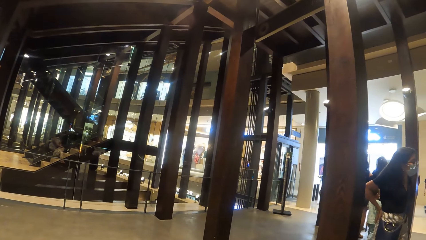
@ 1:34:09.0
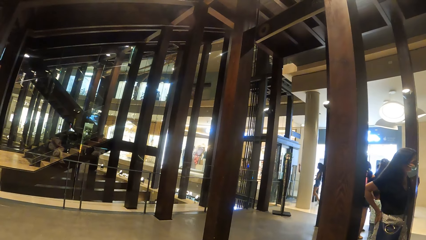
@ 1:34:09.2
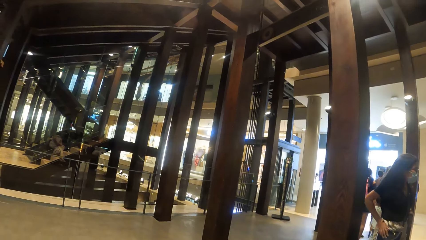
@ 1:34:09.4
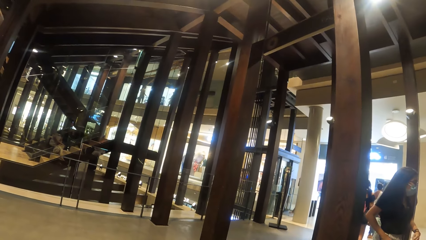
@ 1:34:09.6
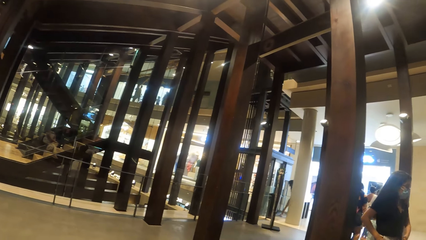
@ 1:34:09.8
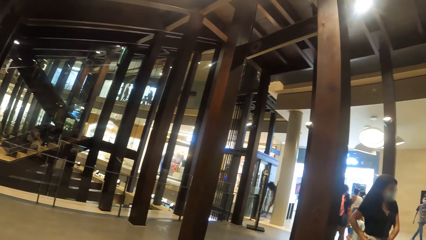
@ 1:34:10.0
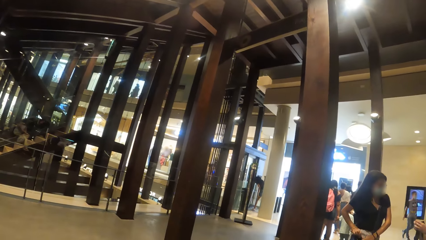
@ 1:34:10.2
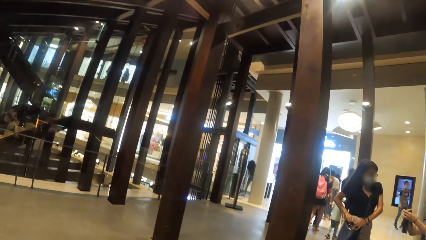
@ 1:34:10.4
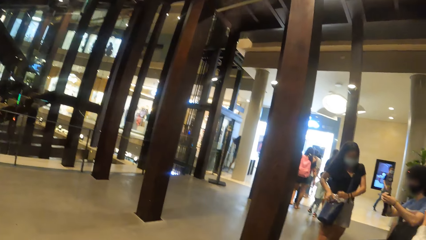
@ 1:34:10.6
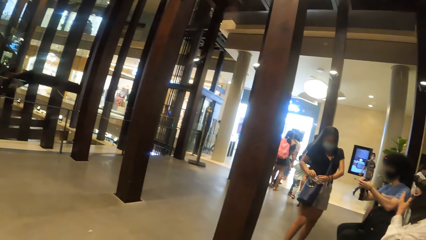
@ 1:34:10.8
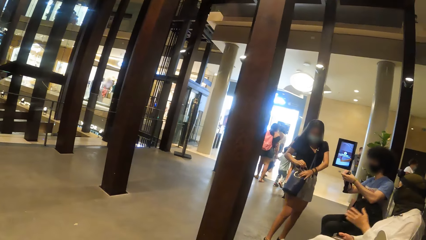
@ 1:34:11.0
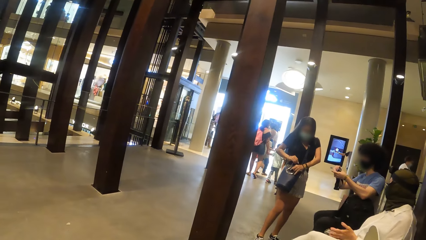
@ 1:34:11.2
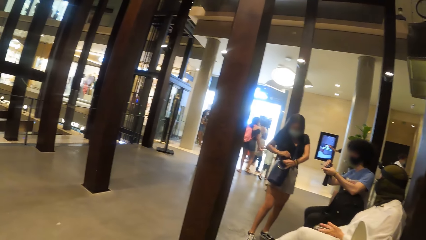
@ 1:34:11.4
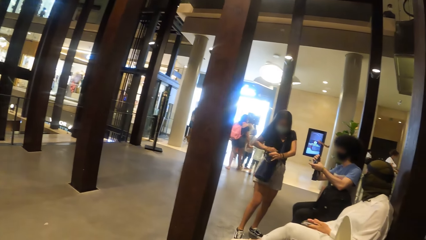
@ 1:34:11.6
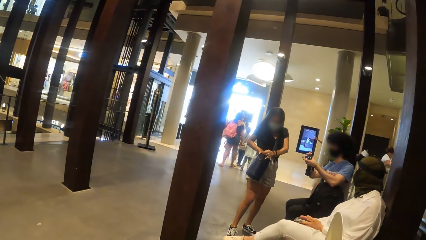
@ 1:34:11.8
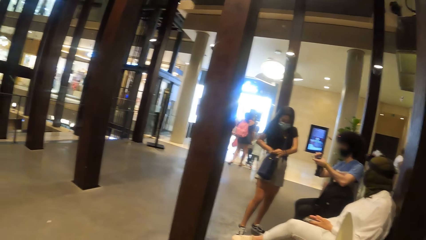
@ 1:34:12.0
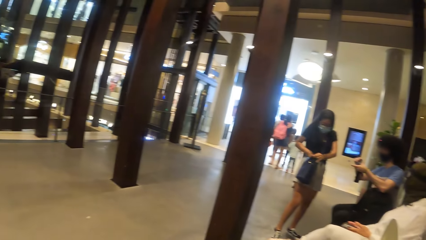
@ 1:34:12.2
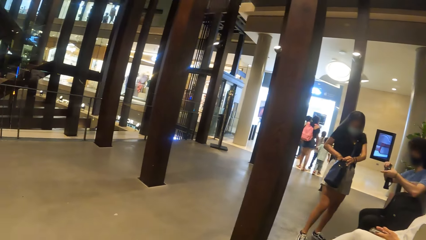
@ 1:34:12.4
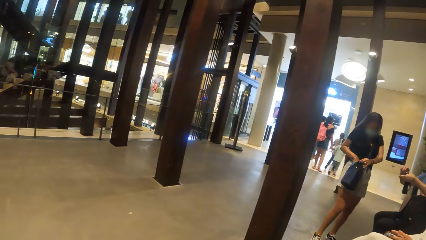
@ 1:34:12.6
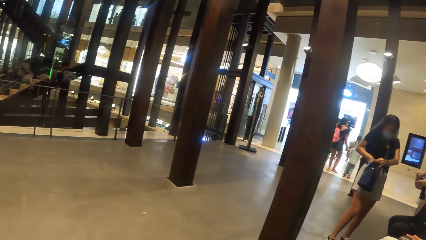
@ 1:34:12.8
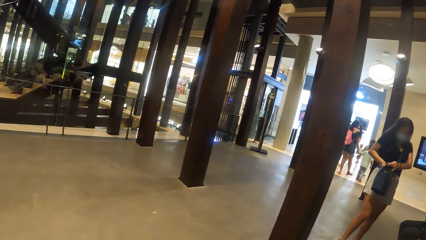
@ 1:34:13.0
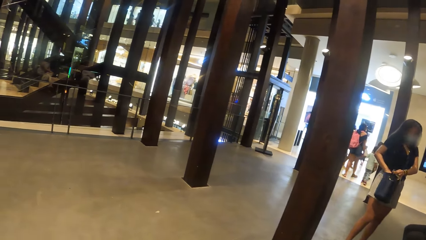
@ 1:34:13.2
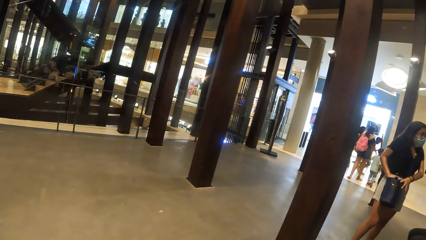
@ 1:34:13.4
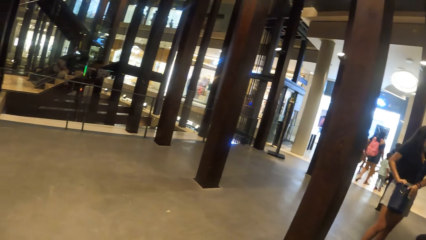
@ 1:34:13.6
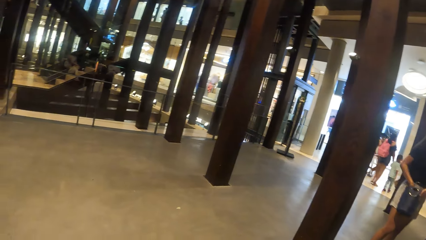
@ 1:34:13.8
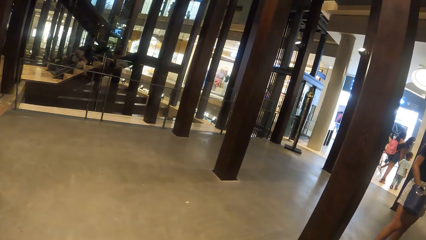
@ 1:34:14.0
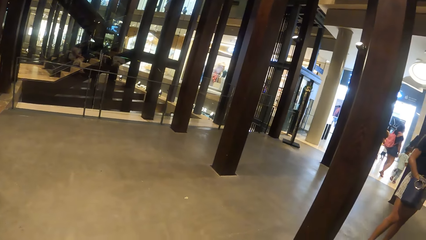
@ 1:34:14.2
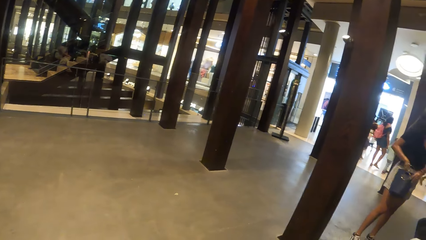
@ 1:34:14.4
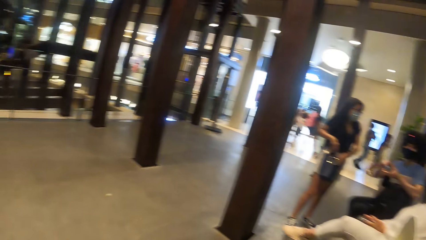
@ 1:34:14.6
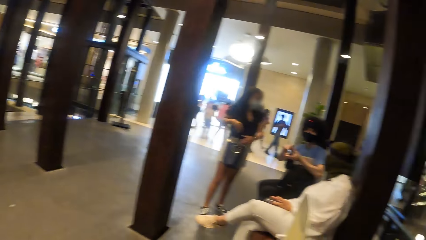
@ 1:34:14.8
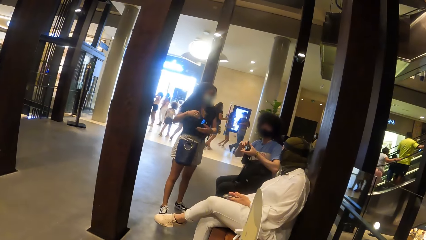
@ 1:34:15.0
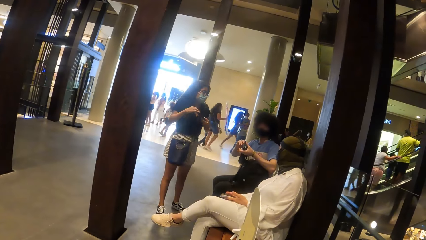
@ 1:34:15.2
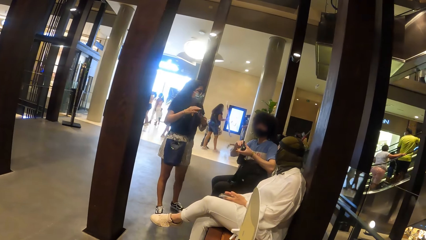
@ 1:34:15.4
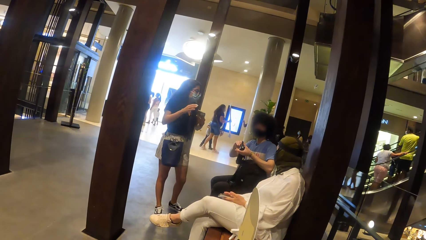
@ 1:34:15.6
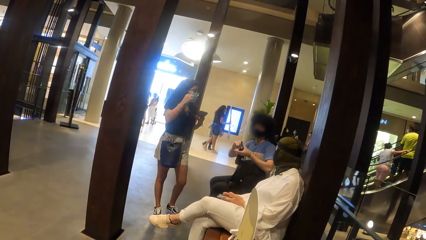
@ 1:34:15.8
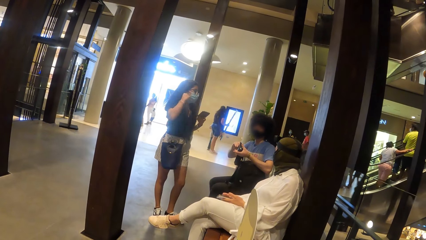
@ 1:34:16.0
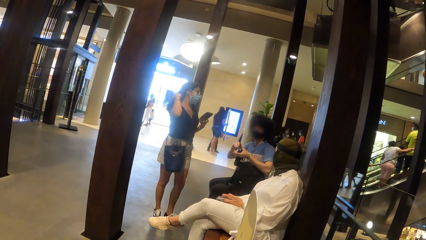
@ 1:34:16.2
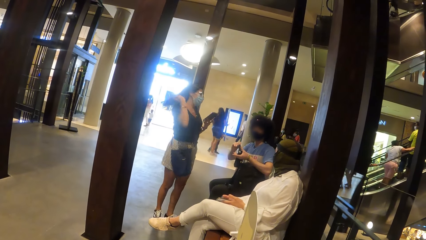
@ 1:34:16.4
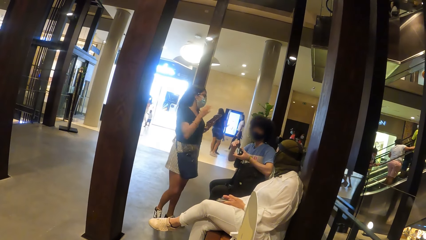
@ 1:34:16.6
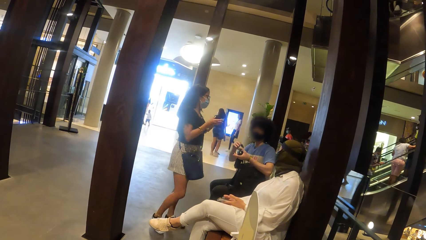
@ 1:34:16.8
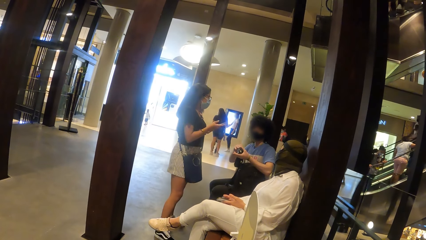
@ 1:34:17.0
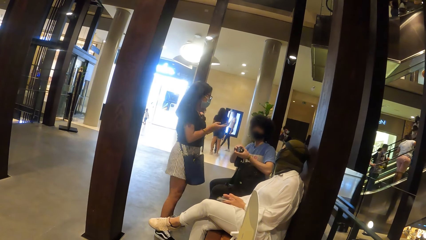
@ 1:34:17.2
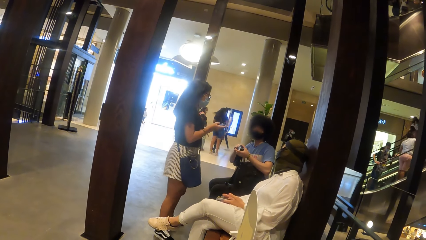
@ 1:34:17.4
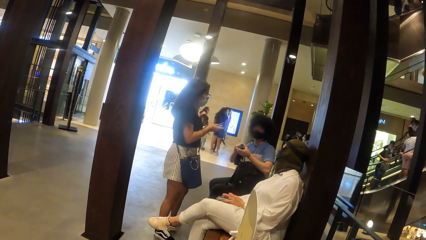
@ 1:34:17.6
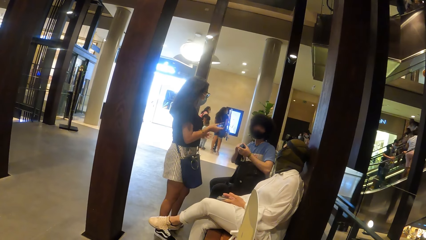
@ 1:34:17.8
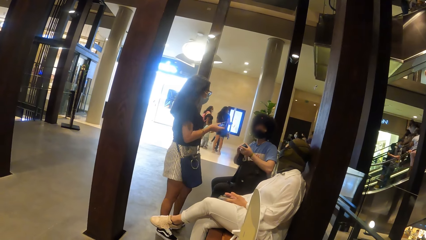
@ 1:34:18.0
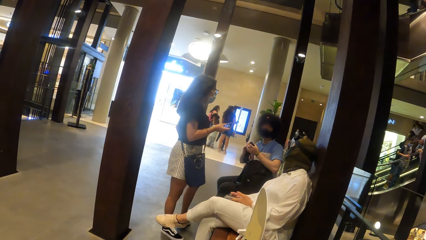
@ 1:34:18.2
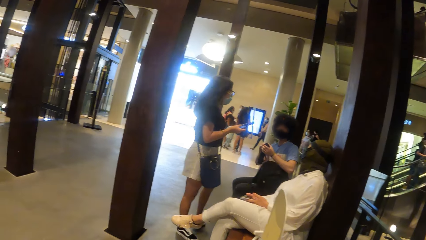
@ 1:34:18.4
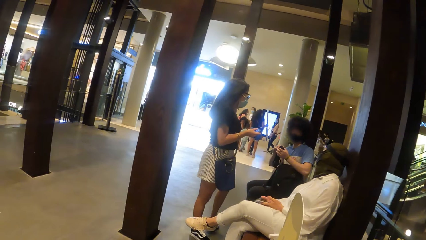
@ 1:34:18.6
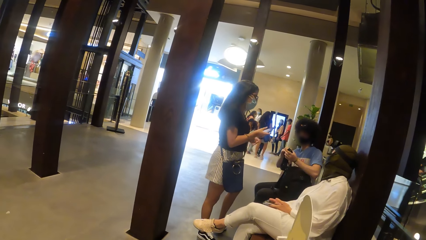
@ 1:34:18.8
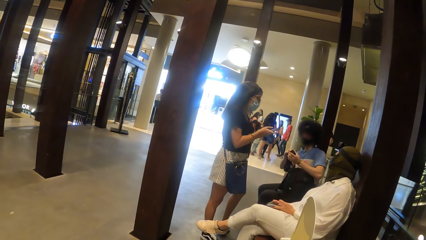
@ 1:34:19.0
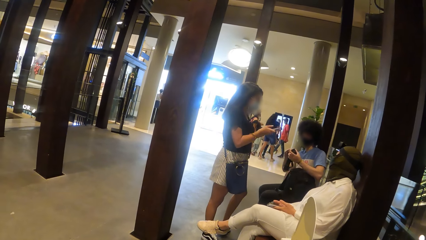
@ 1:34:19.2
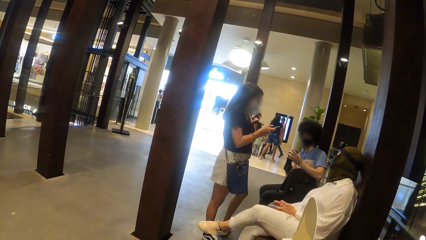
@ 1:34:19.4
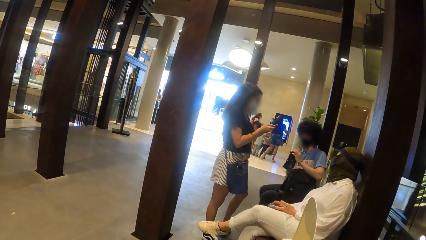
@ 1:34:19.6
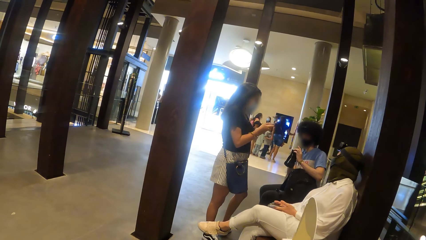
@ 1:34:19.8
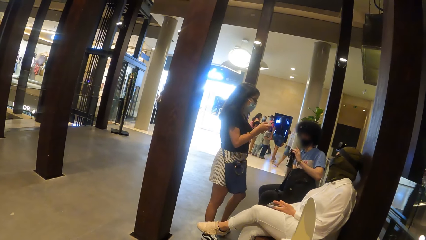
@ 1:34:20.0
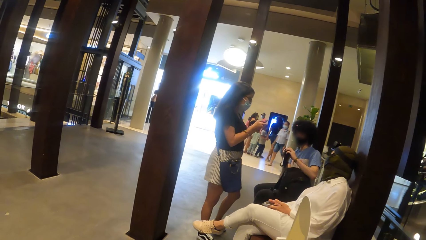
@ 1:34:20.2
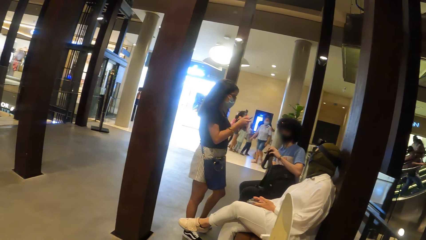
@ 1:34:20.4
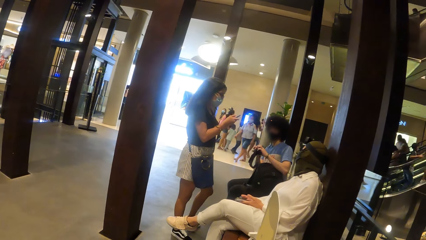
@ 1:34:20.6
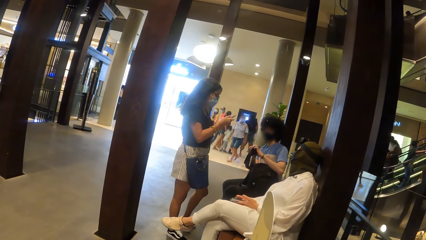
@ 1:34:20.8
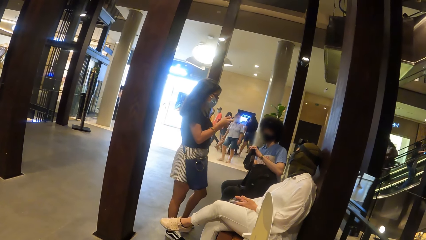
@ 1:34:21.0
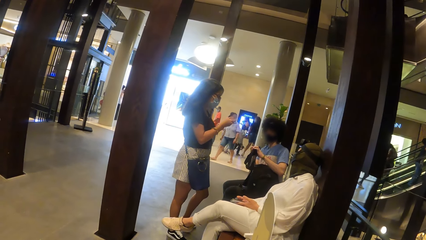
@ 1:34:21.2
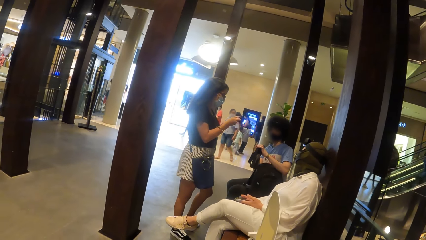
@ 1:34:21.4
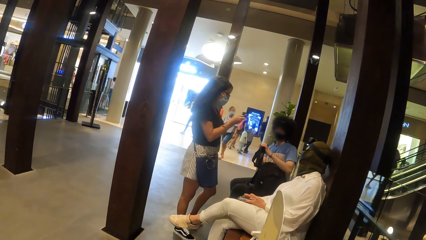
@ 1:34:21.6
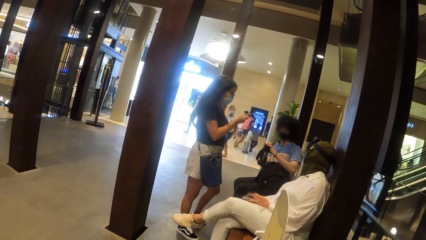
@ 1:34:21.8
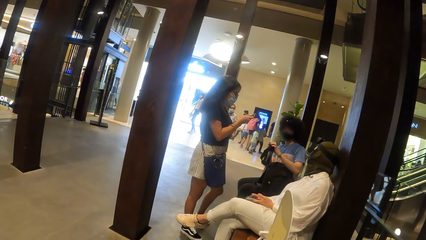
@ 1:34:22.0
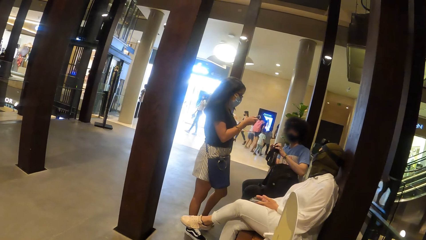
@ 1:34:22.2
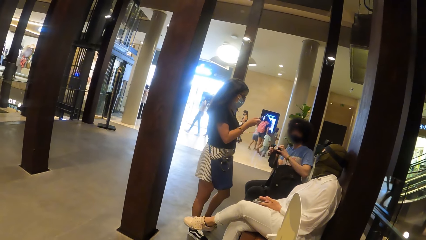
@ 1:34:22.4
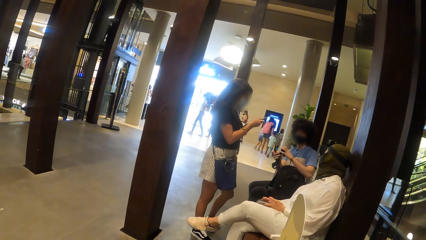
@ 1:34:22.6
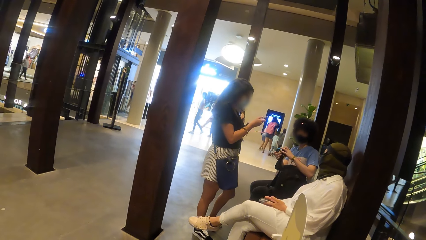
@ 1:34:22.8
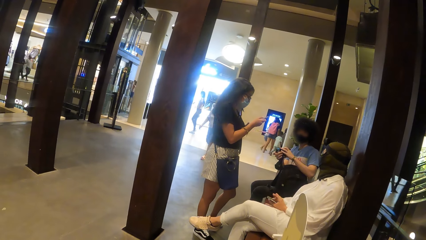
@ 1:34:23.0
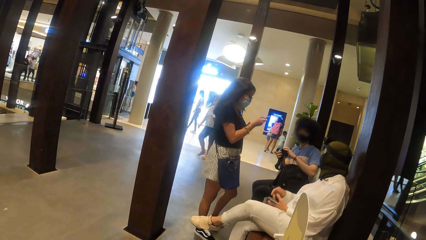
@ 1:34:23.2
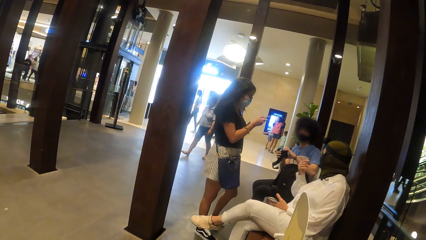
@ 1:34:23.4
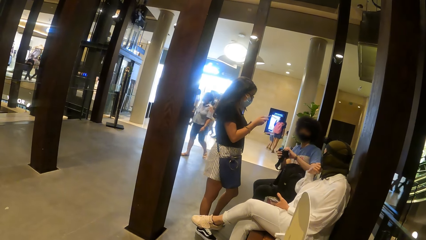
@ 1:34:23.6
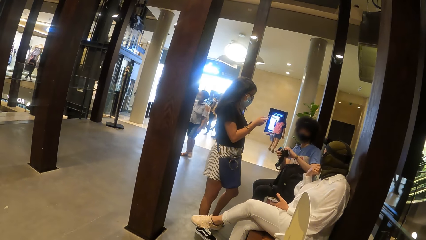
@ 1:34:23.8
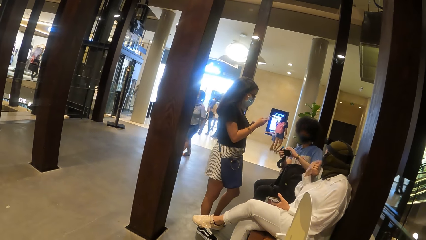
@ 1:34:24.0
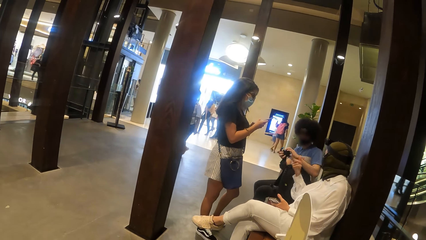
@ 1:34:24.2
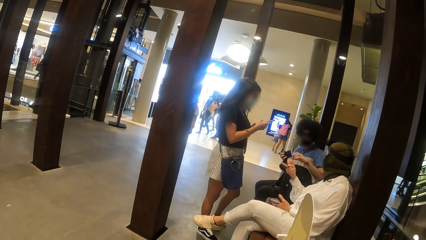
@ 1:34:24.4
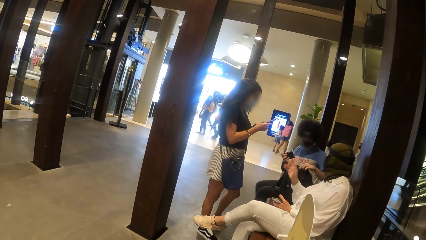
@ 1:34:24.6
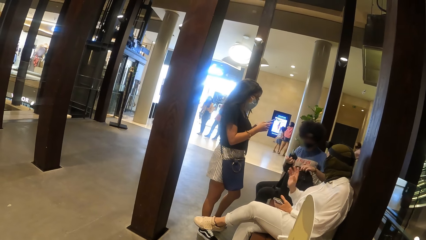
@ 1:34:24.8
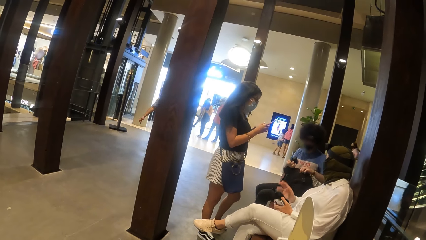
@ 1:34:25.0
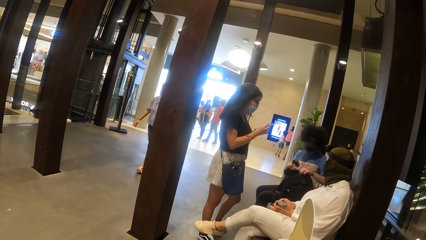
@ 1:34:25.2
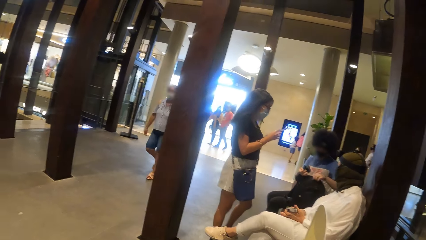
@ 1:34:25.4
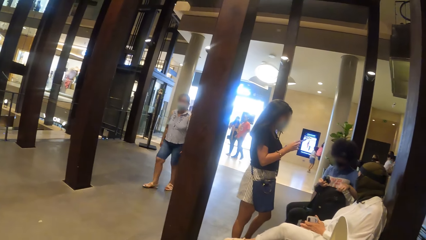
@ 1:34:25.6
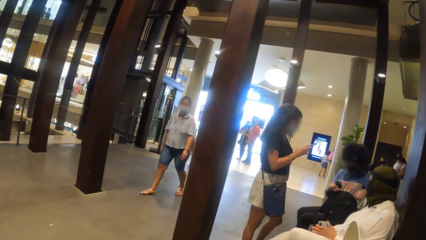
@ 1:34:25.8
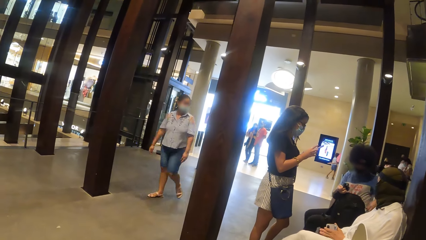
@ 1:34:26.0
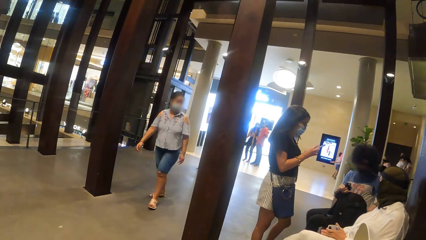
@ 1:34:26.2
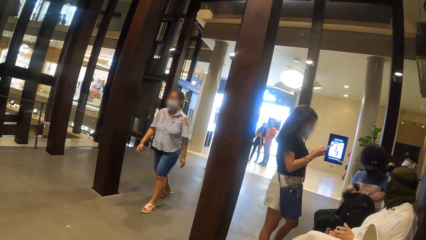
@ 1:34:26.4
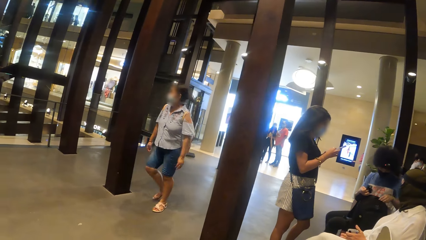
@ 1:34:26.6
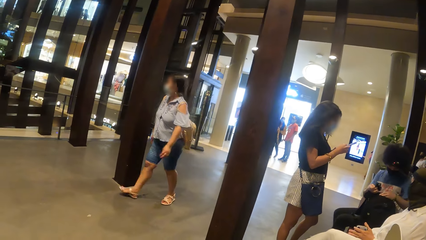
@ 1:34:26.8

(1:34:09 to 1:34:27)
The woman puts her right hand into a bag. A lady picks a phone from the bag. A person checks the camera. The lady operates the phone. The camera wearer looks around. The person unzips the bag.
